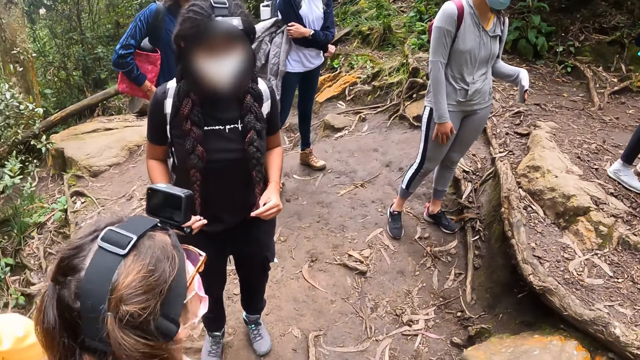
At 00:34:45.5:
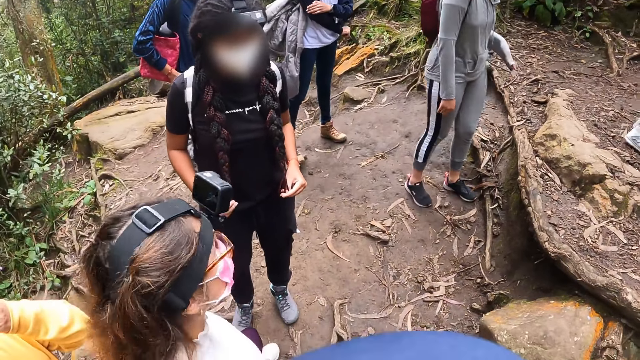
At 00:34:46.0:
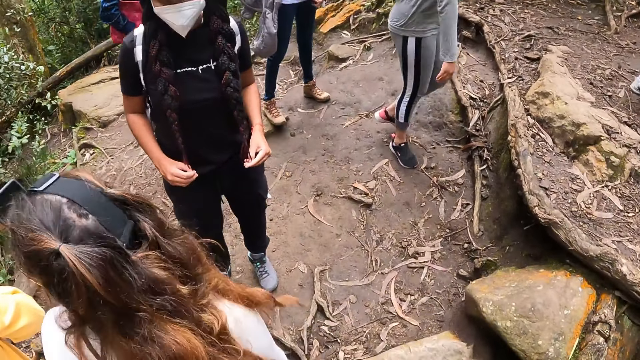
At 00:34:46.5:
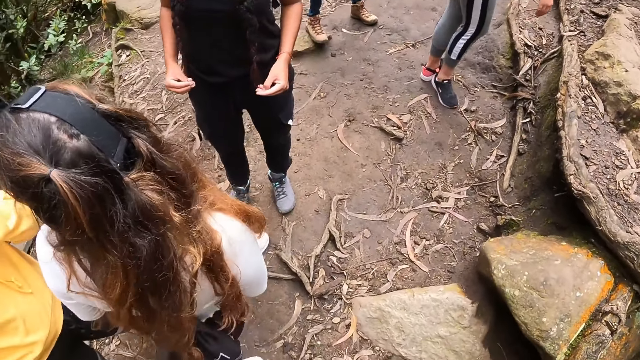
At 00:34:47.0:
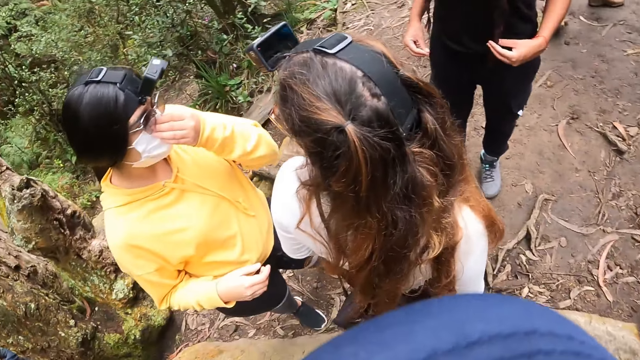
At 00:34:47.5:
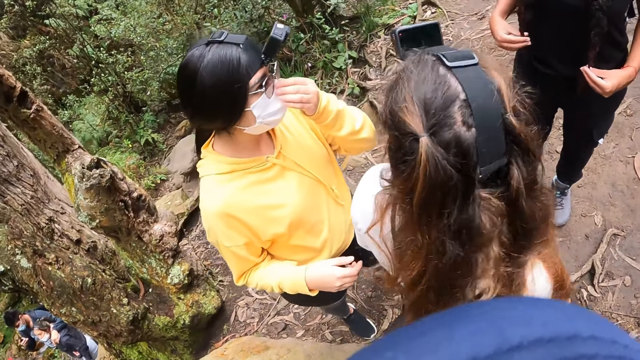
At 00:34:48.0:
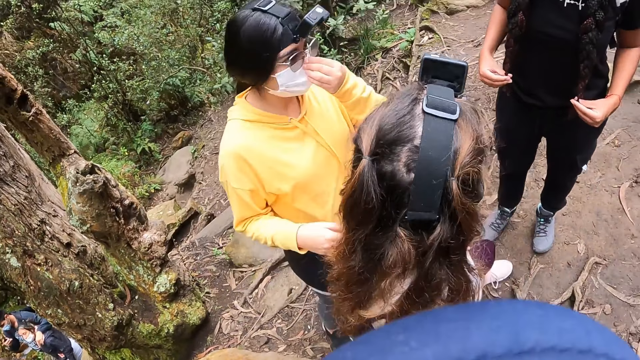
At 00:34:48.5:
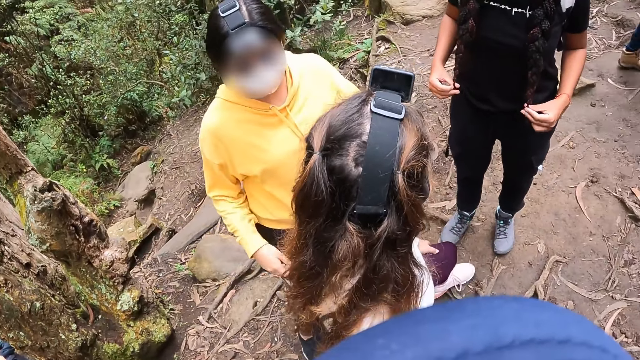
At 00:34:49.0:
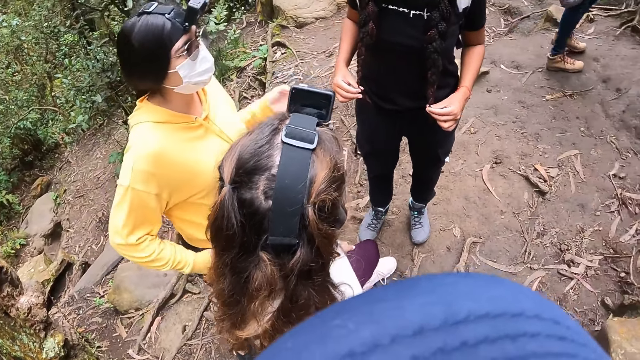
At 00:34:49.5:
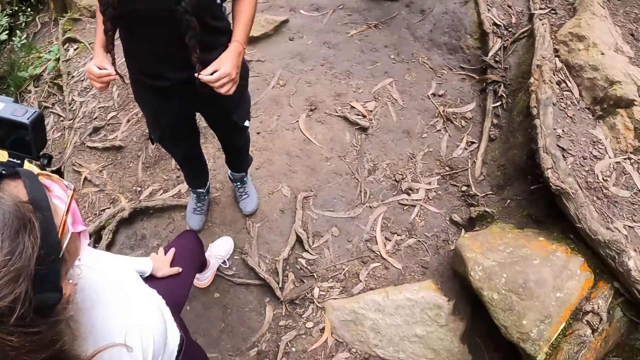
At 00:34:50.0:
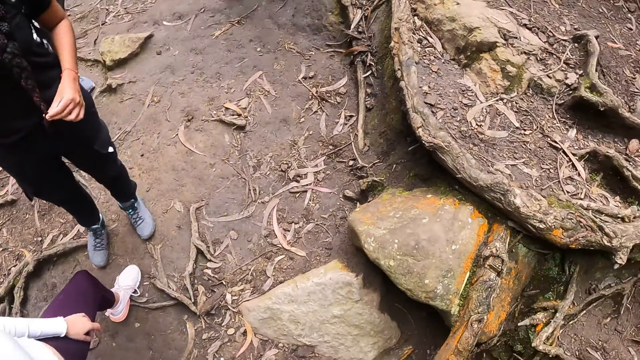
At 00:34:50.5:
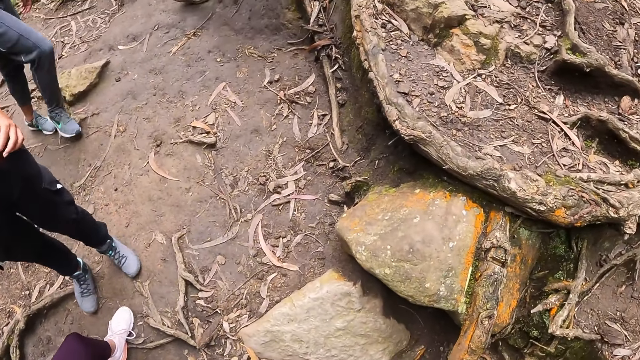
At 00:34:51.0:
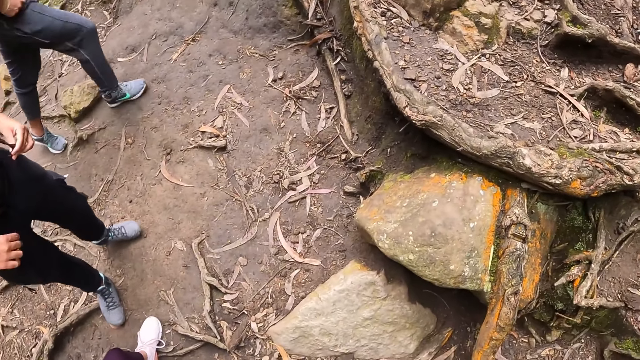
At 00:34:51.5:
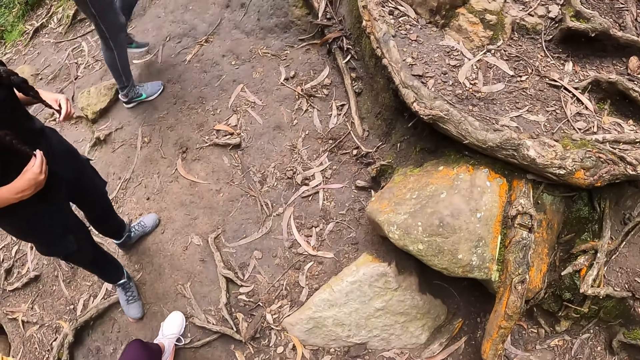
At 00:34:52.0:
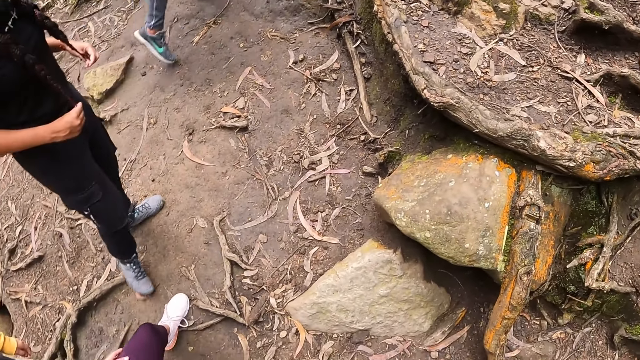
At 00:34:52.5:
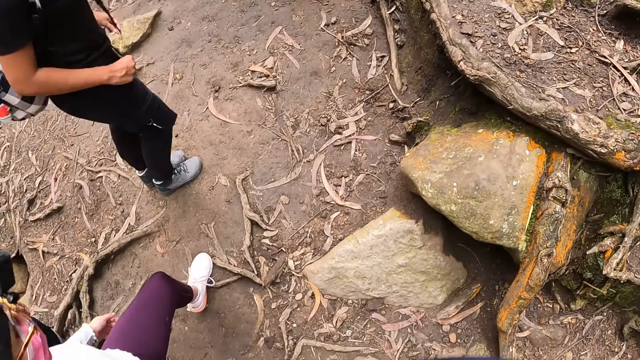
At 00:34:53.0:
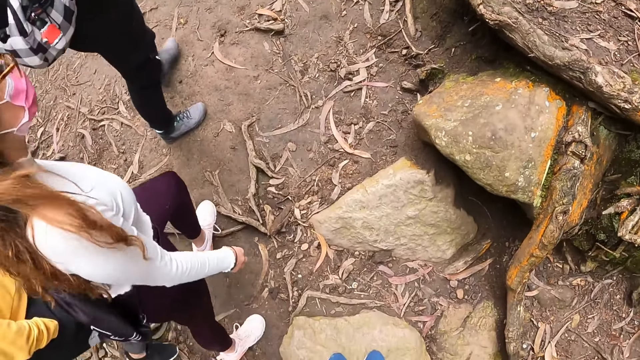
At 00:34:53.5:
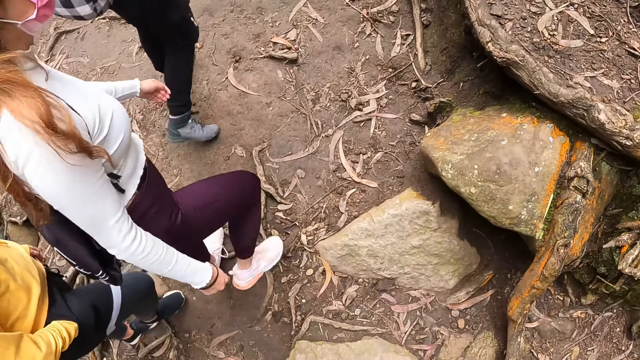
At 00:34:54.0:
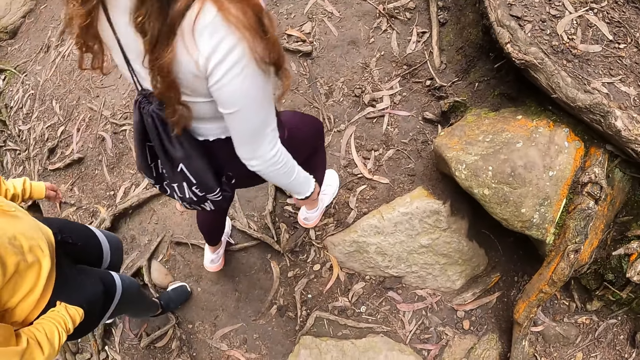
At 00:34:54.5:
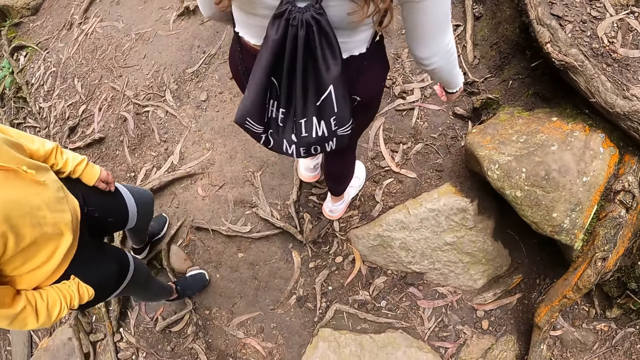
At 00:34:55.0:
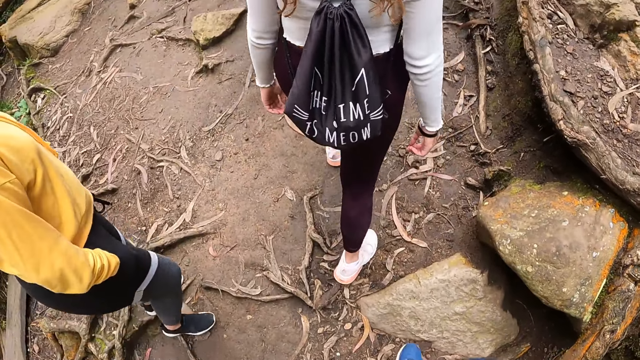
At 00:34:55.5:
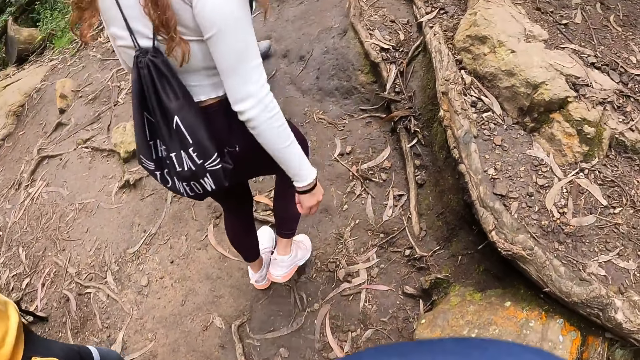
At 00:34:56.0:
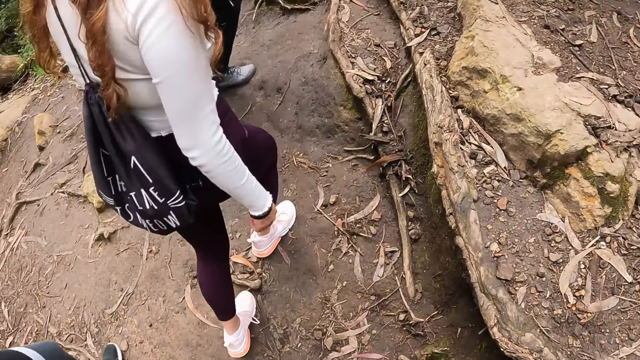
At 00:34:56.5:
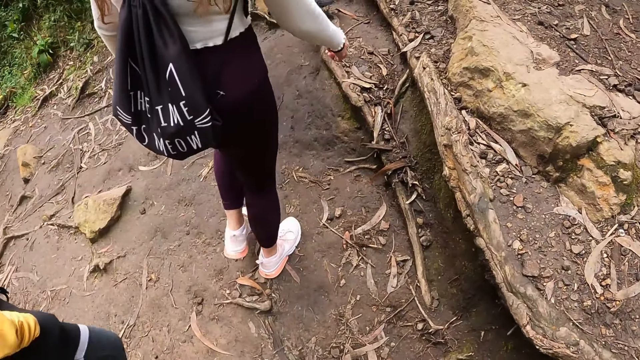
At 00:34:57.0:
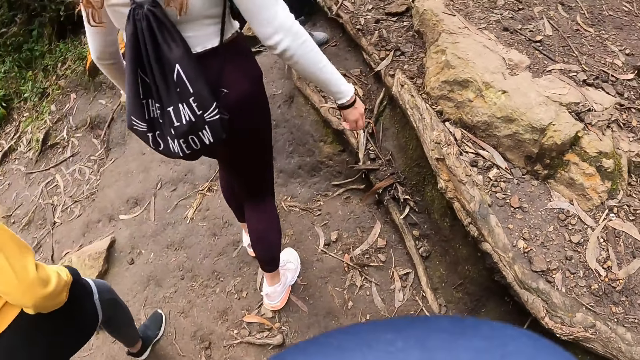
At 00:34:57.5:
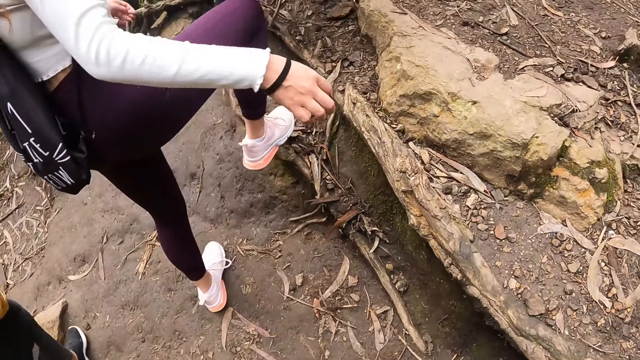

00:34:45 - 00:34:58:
The woman touches her face with her left hand. The camera wearer looks around. The woman dips her right hand in her trouser pocket. Another woman climbs the hill with the camera wearer and the group of people. The camera wearer looks around again.

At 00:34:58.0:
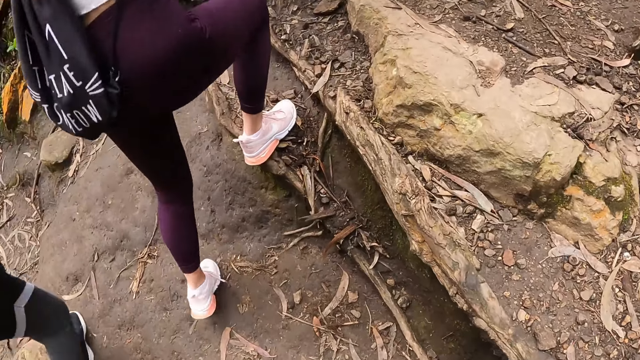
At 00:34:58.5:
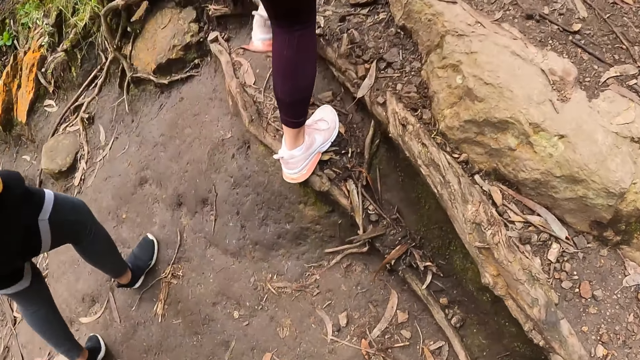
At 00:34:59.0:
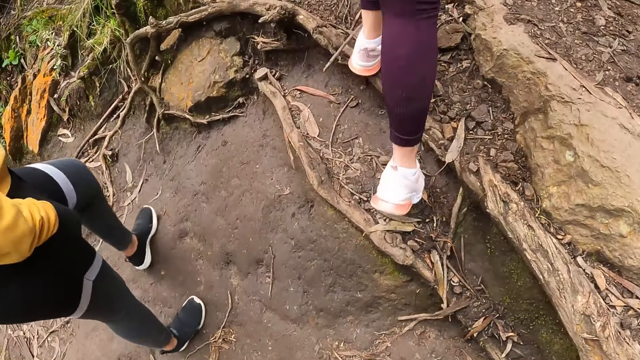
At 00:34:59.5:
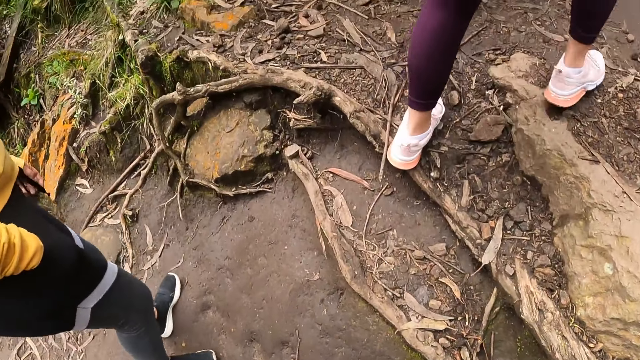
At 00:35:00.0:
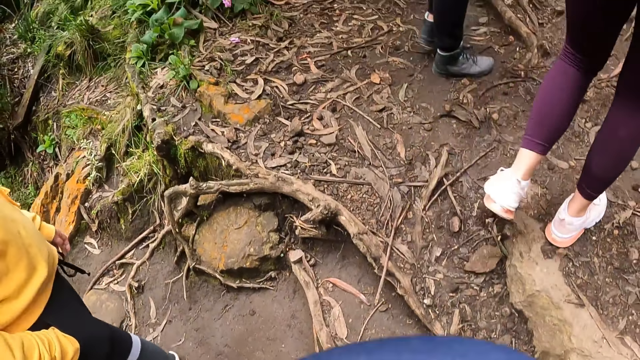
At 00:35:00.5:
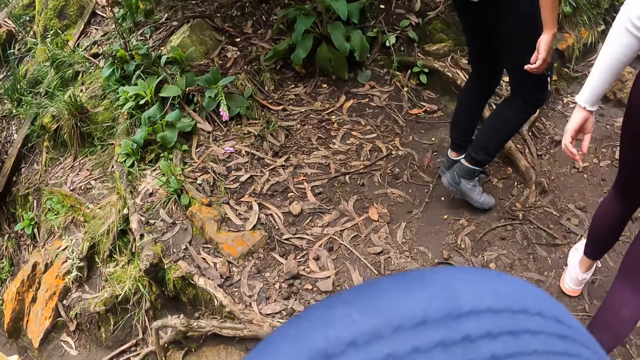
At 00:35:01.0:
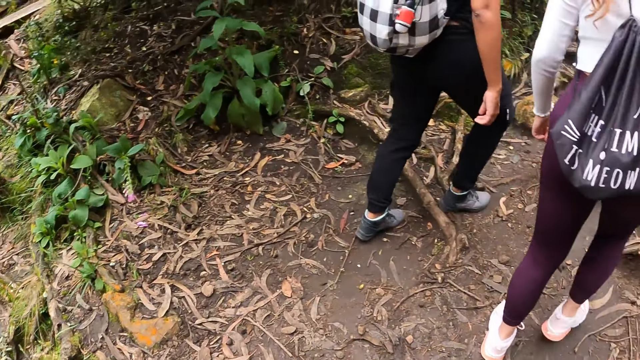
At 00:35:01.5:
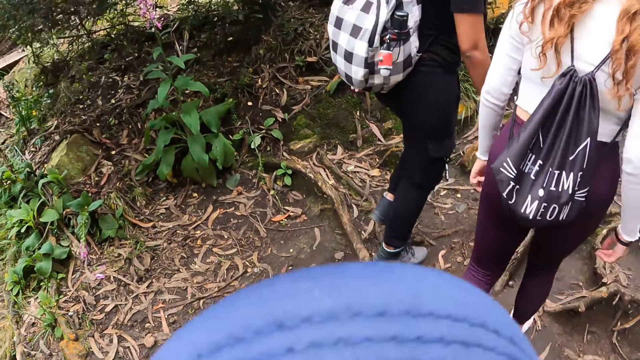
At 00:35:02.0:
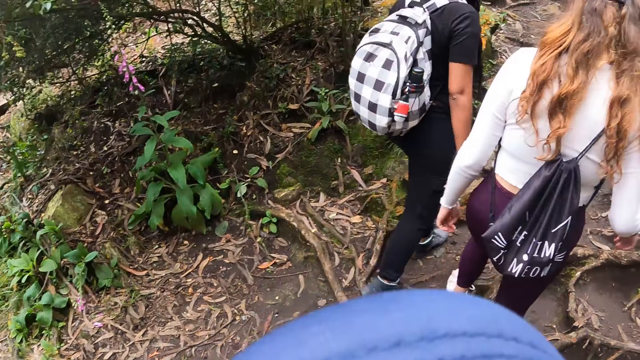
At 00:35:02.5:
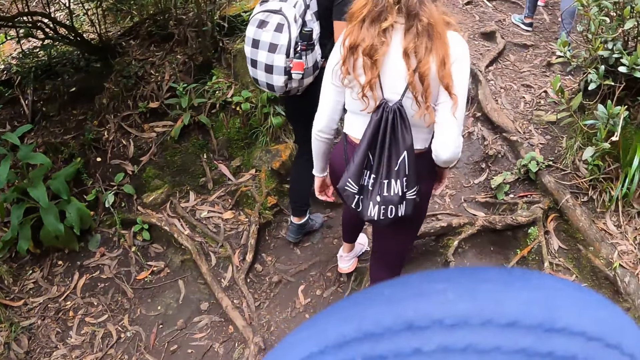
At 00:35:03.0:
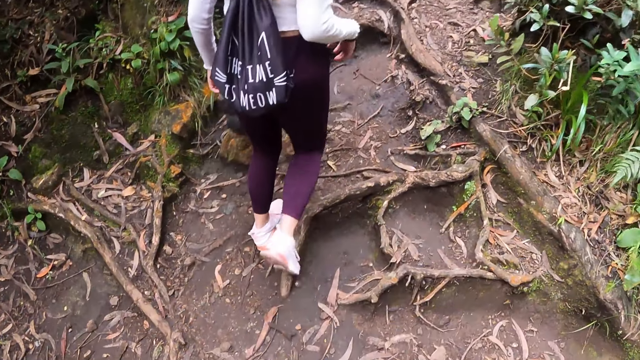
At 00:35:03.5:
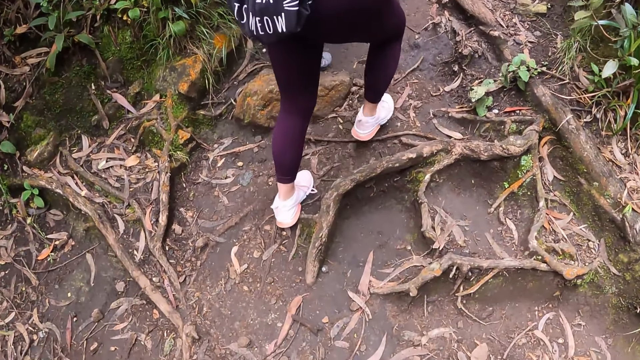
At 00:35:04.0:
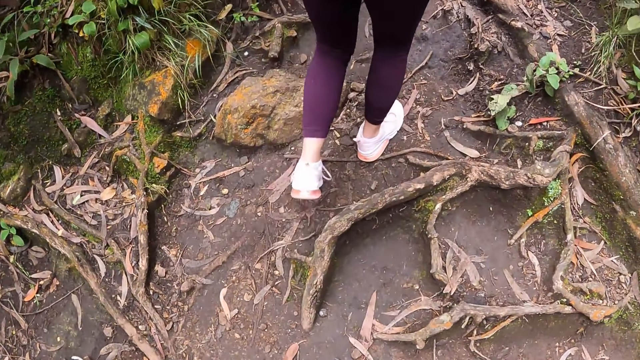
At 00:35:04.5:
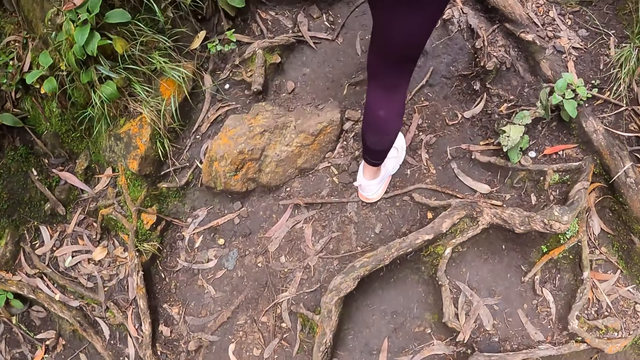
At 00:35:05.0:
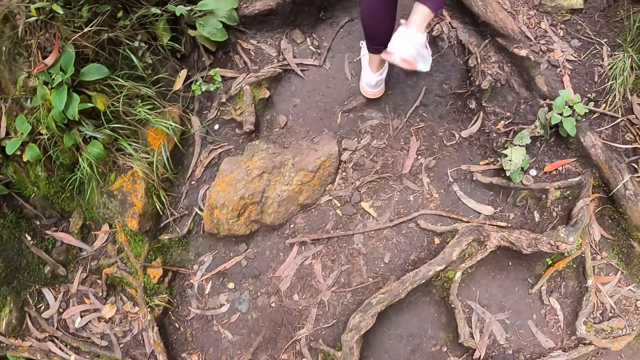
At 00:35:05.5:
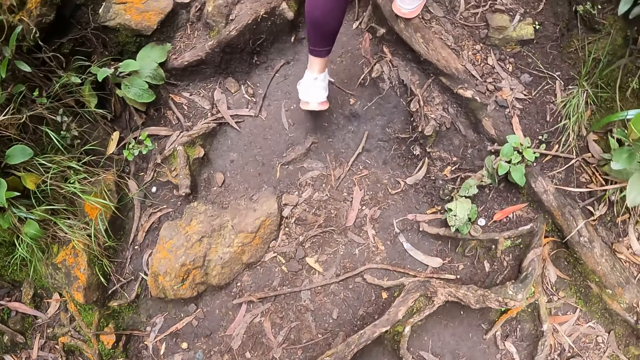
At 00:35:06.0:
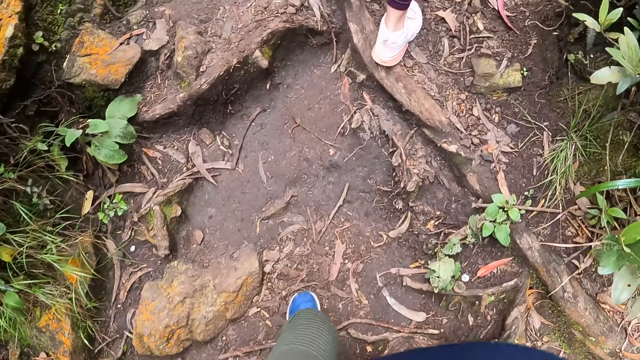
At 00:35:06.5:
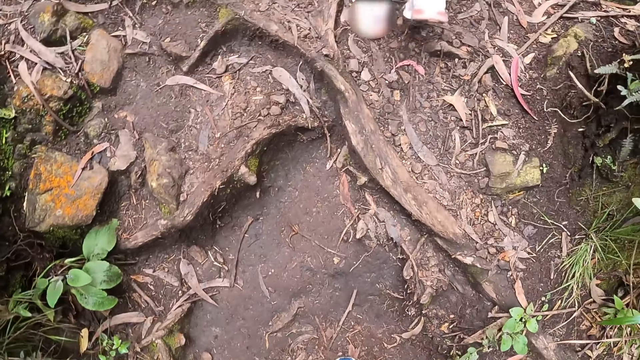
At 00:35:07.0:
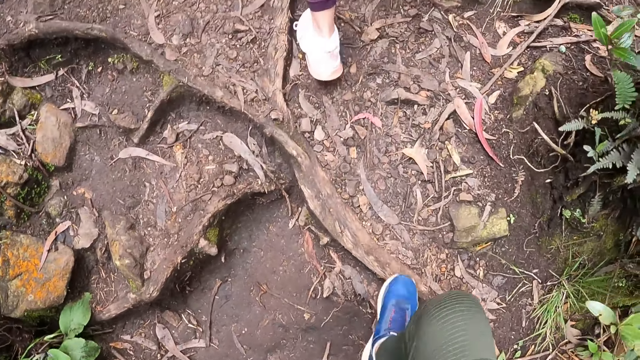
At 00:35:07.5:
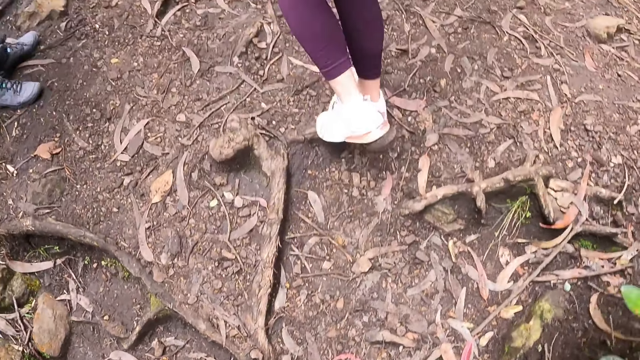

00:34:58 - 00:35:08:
The camera wearer walks on the forest pathway. They walk on the forest pathway again.
